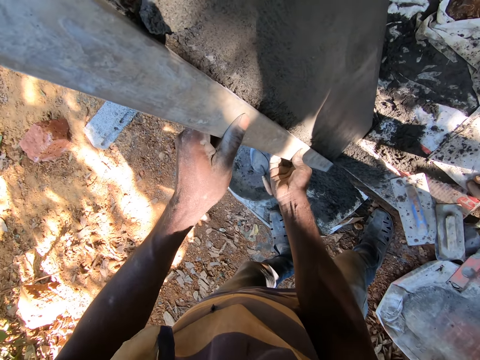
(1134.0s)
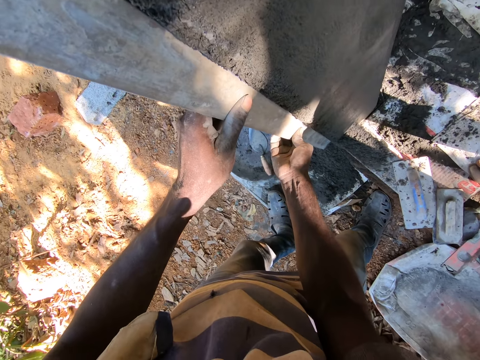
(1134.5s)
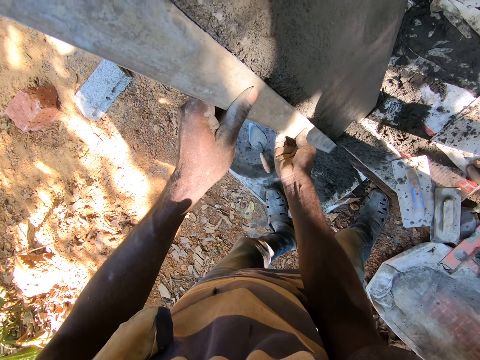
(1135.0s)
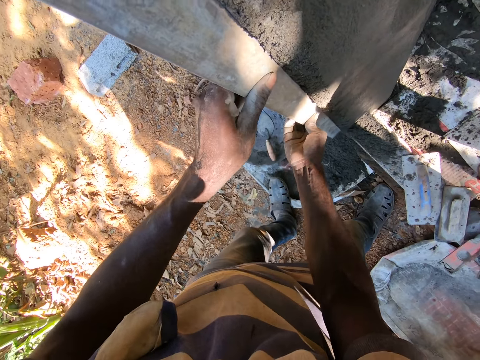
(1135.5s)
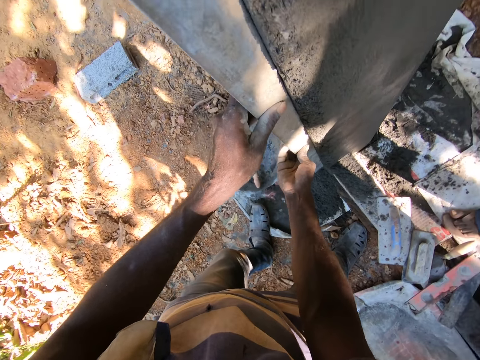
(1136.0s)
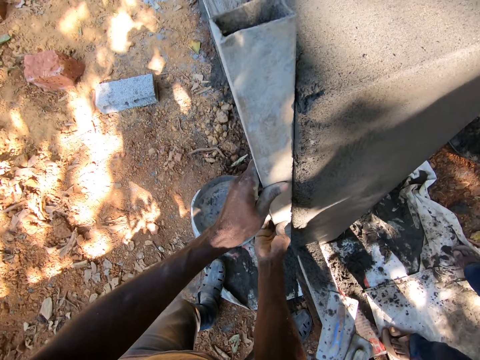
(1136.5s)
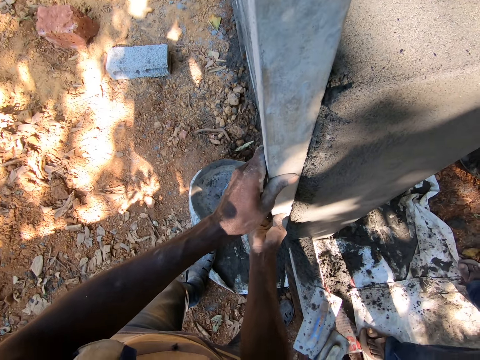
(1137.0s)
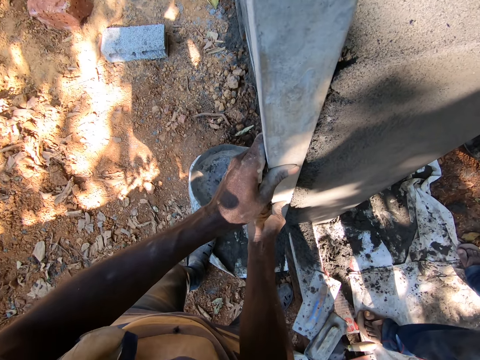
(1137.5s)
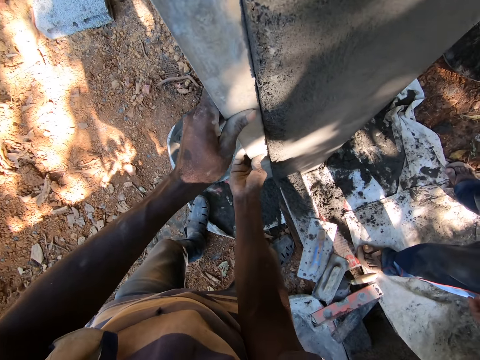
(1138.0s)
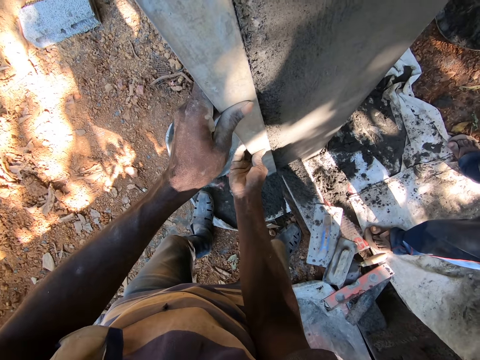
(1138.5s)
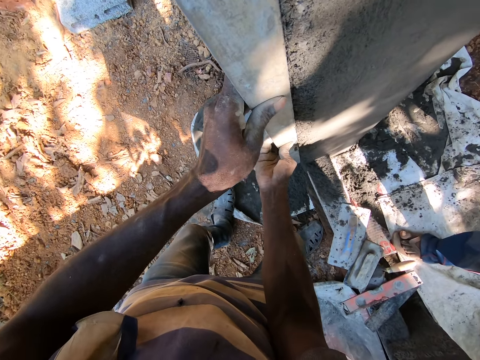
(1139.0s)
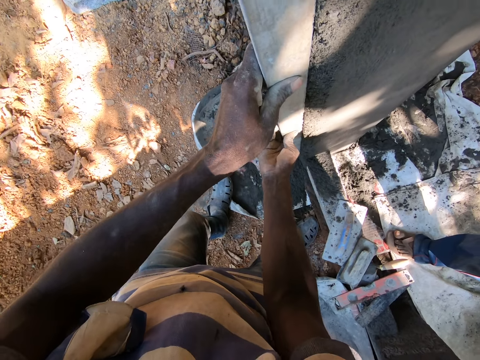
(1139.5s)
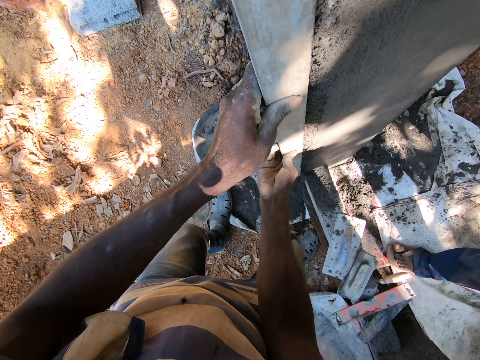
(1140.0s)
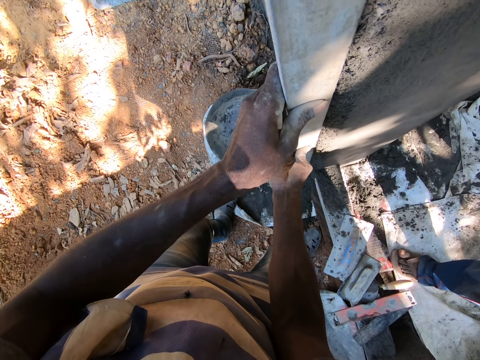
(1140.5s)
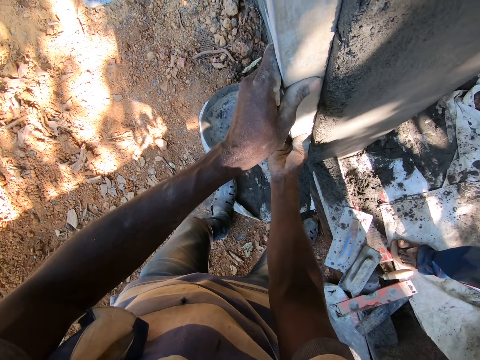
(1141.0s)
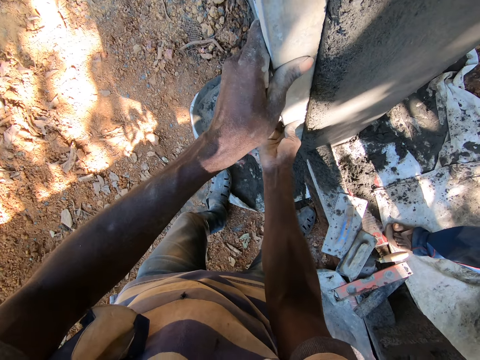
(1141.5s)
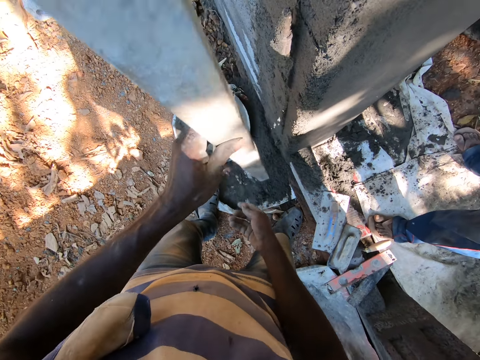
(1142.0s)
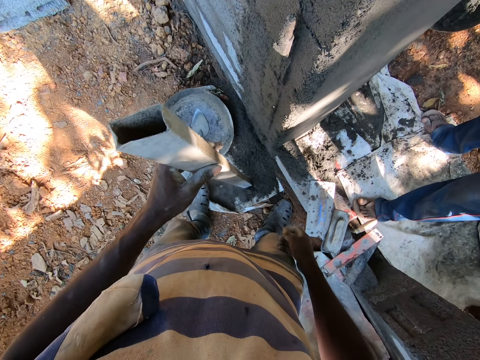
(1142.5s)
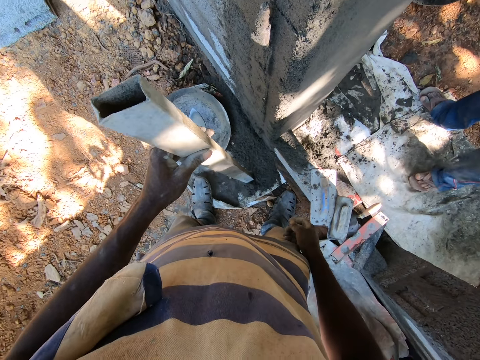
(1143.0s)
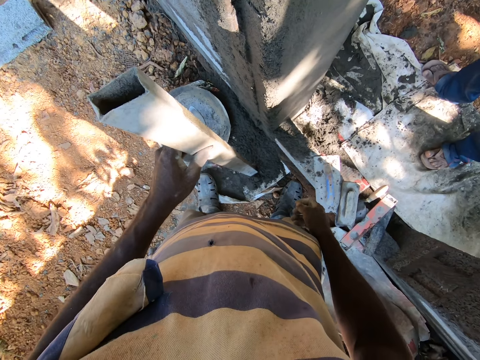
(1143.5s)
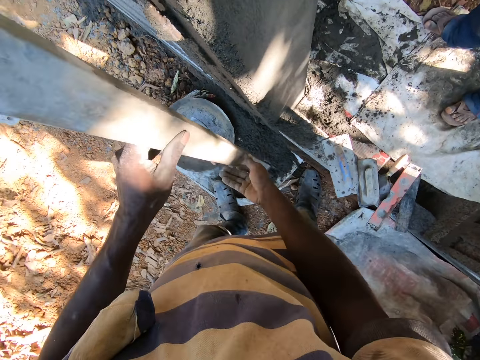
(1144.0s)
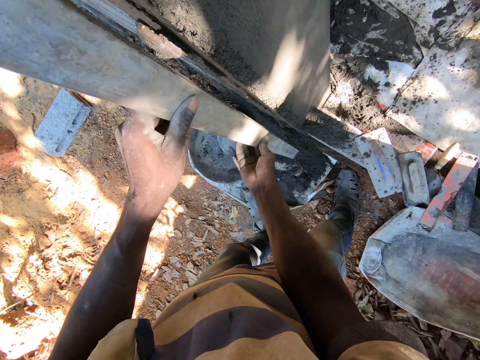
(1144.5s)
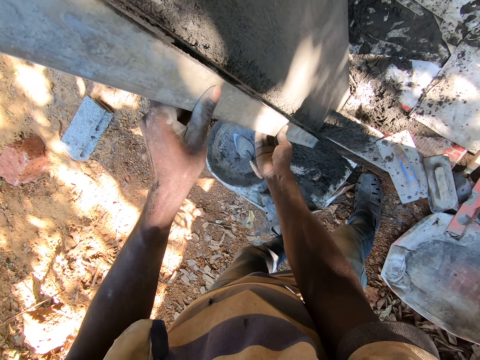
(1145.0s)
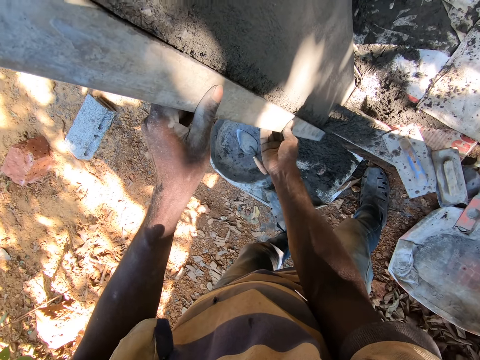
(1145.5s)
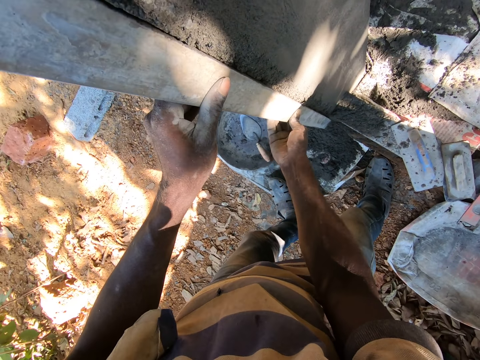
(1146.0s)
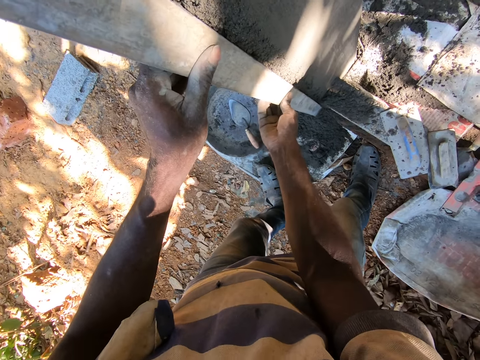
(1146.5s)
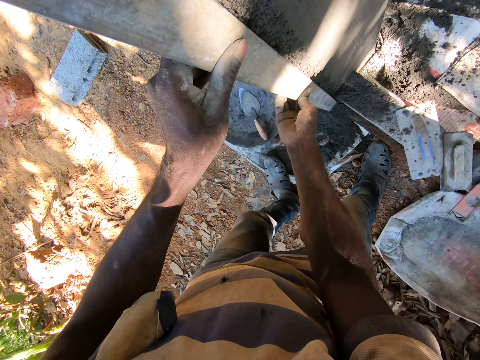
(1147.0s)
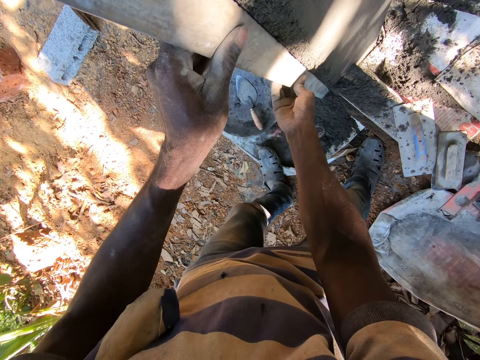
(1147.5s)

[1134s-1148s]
The camera wearer aligns a wood on the wall. He removes the bar from the wall with both hands. He transfers the bar from both hands to his left hand. He removes cement from the wall with the bar with both hands.

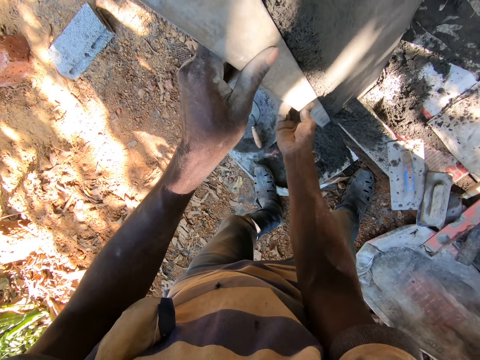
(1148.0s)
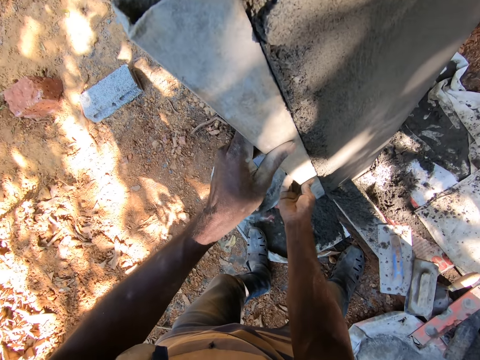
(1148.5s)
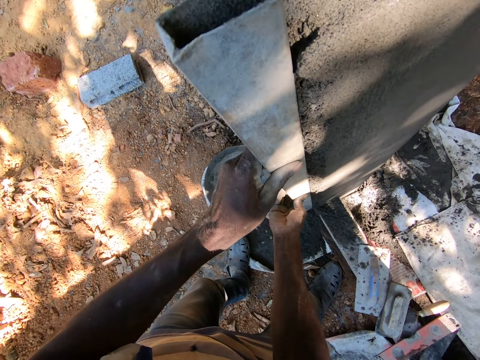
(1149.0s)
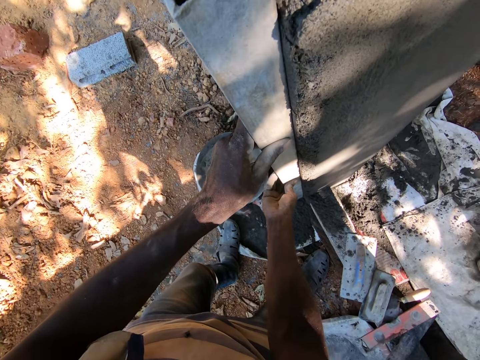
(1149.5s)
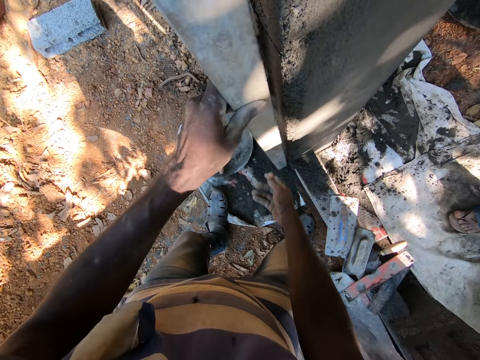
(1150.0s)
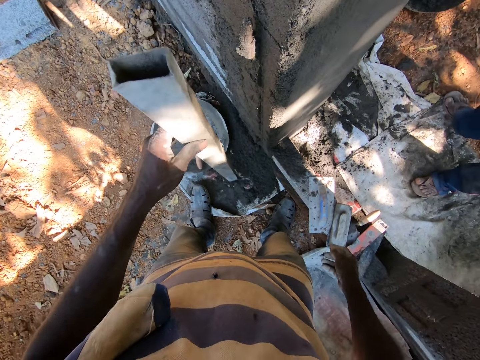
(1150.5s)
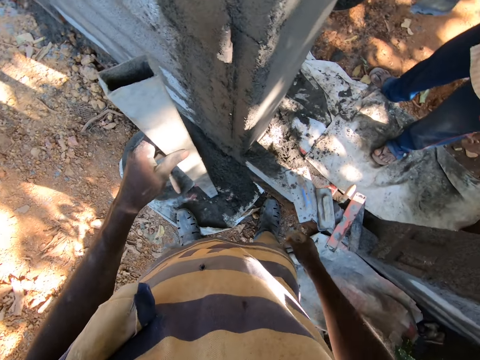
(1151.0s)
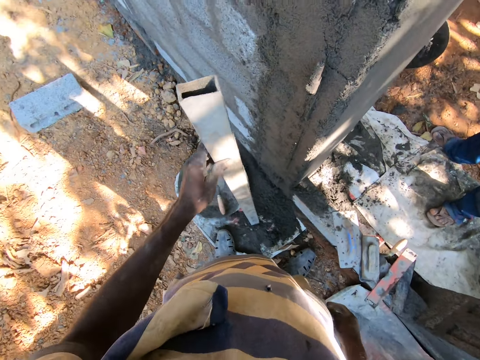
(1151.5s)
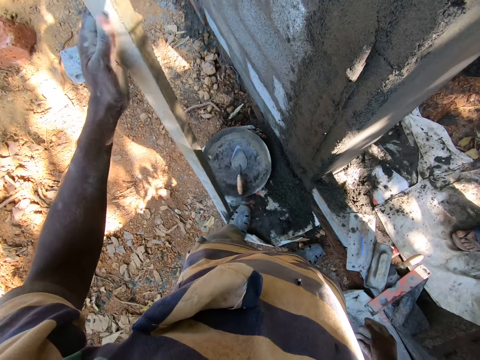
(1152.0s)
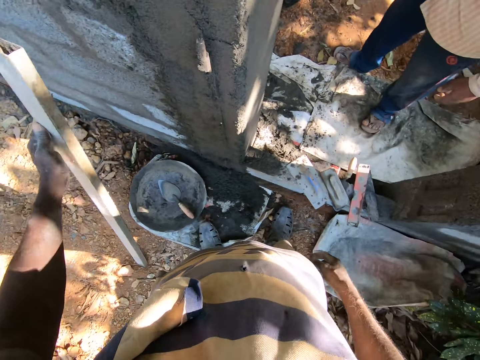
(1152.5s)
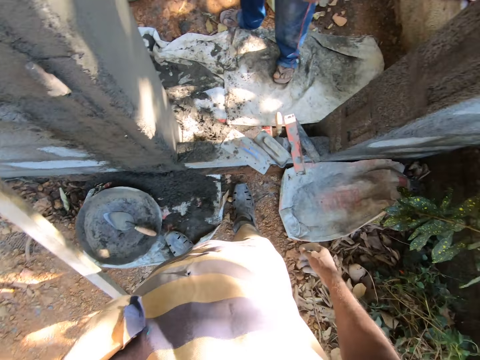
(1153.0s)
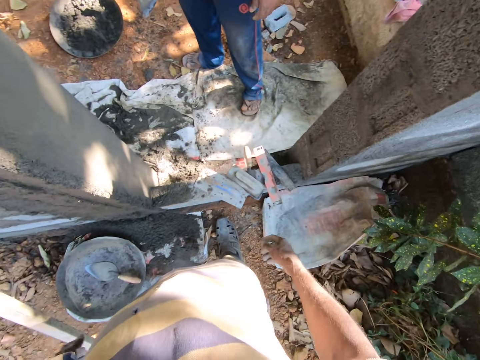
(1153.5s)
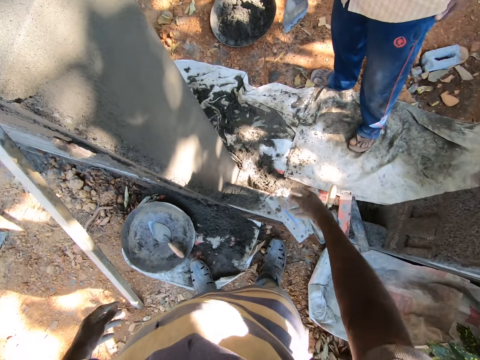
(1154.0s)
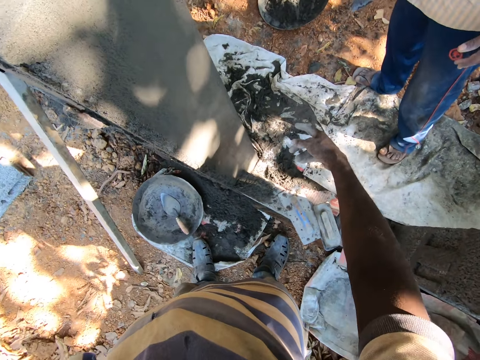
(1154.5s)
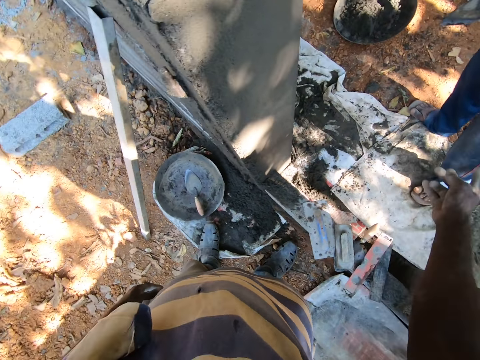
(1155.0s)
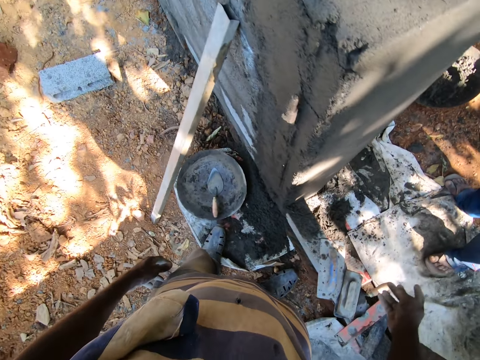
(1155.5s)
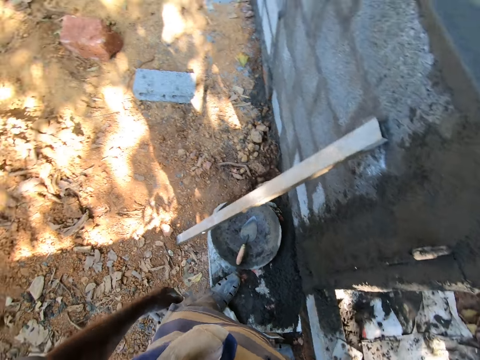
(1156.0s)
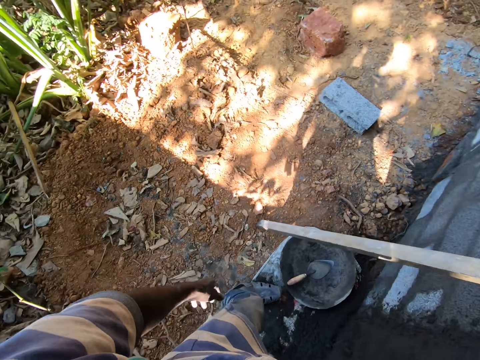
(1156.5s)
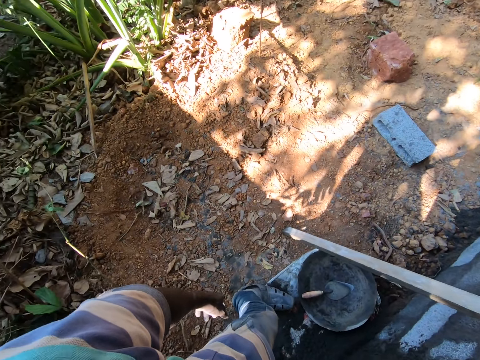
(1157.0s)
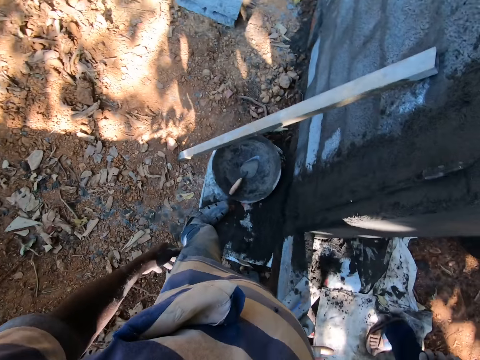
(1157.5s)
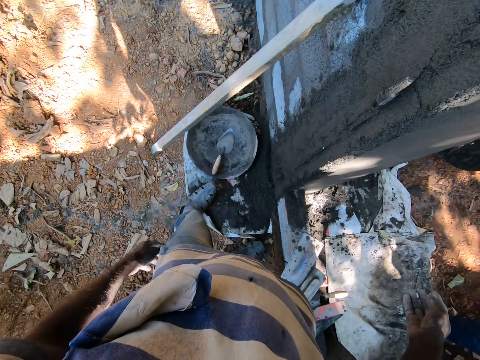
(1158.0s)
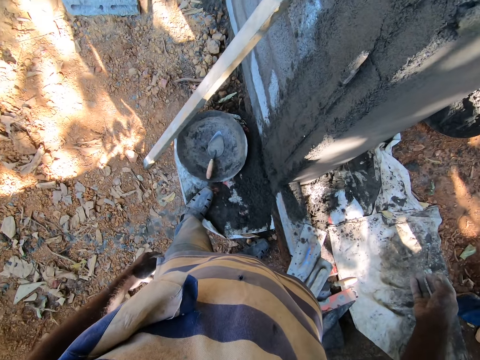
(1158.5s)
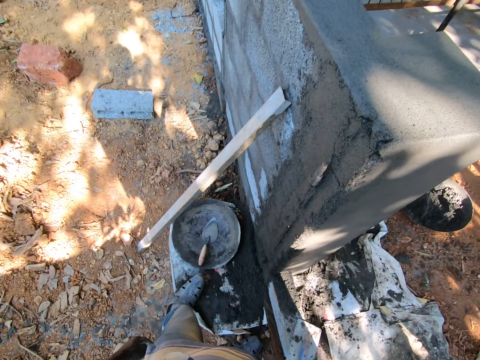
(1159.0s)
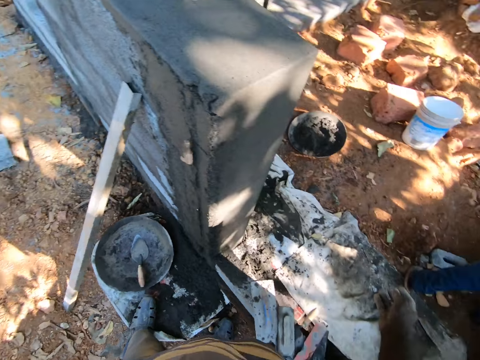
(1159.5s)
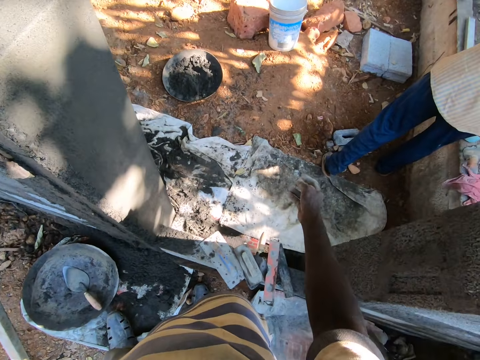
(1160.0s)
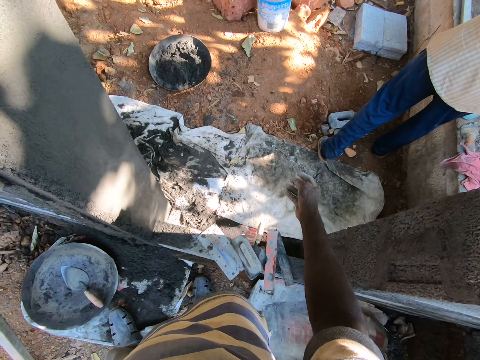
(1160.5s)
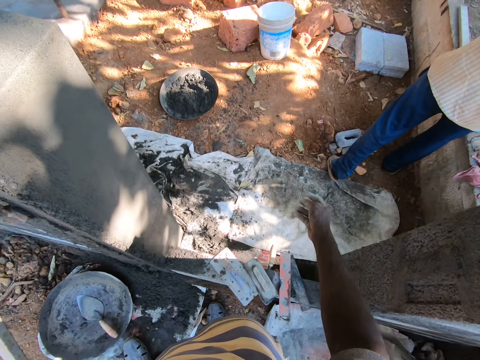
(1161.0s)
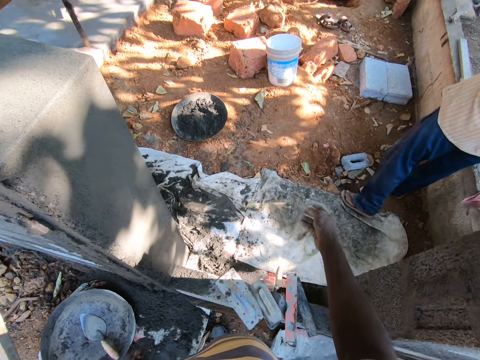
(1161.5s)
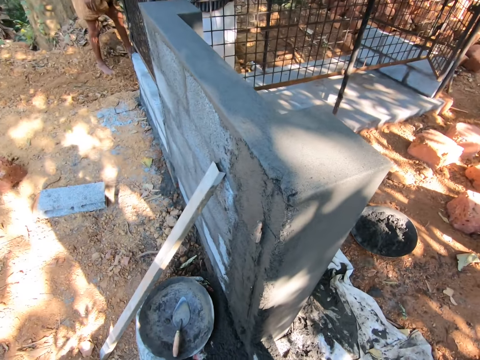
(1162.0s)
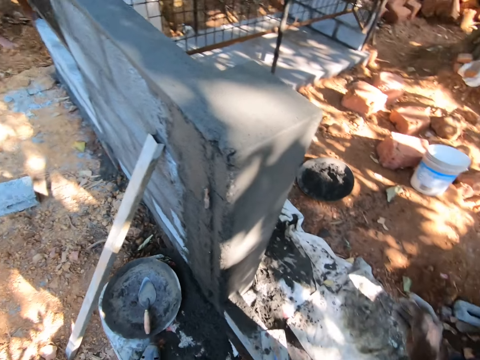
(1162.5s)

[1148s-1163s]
The camera wearer lifts the bar from the wall with his left hand. He lays the bar against the wall with his left hand. He converses with the man. He puts the wood on the wall. He straightens the hand.
